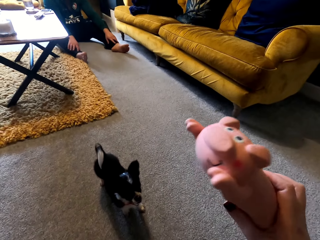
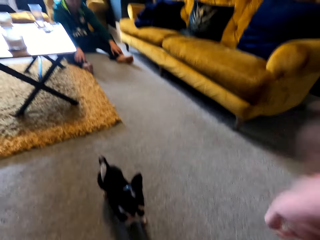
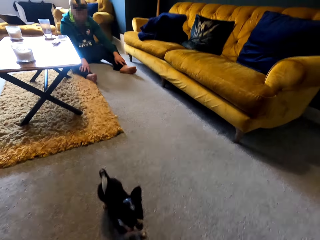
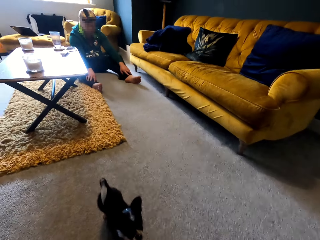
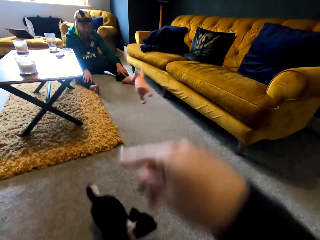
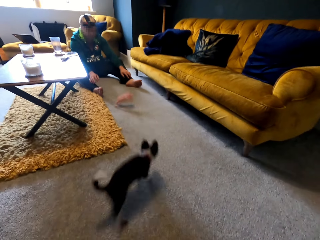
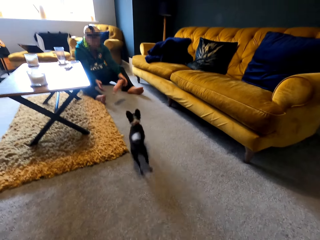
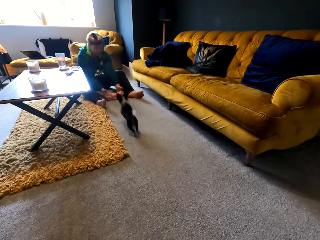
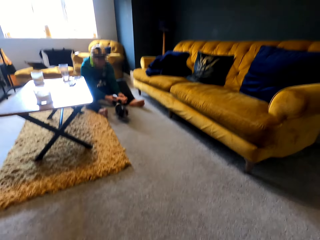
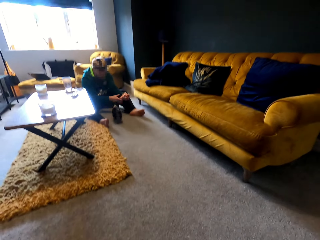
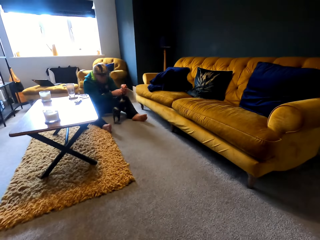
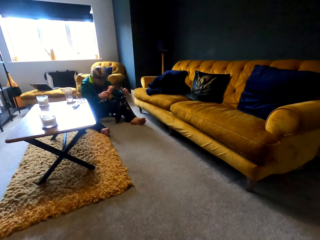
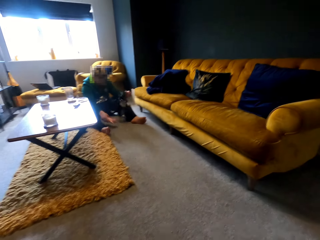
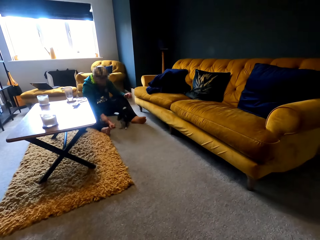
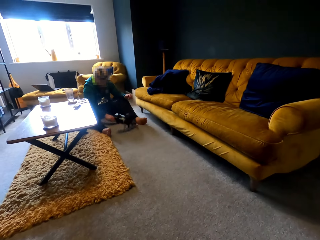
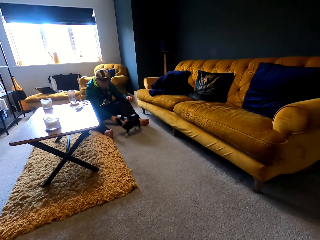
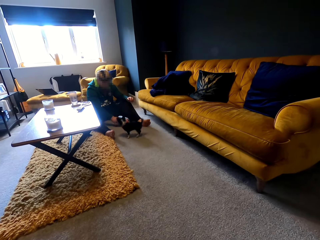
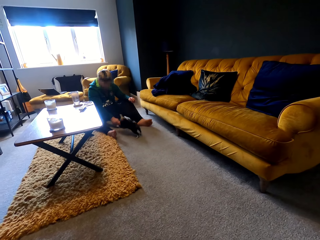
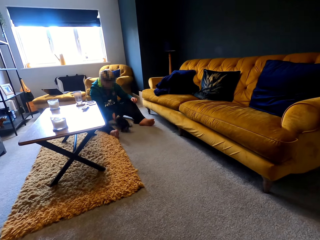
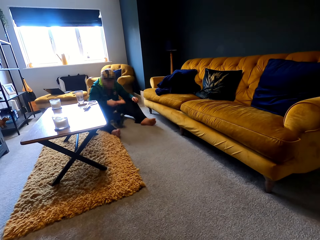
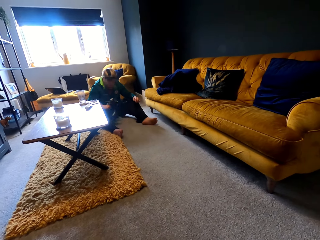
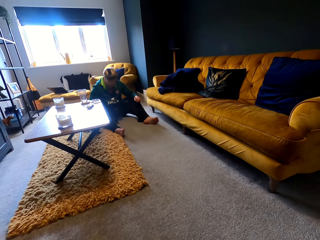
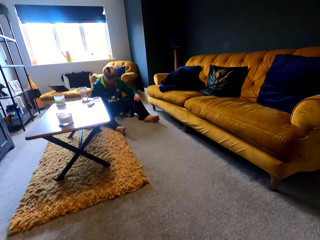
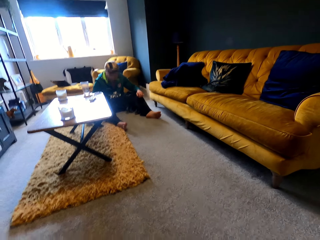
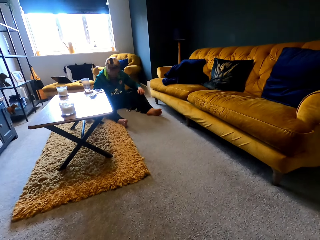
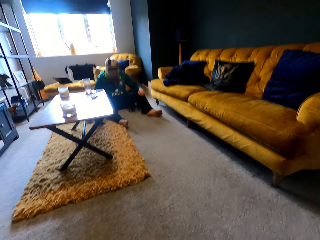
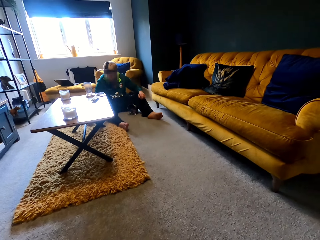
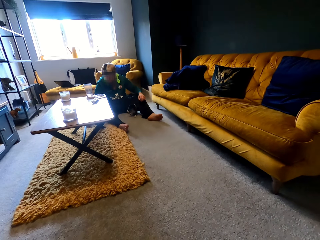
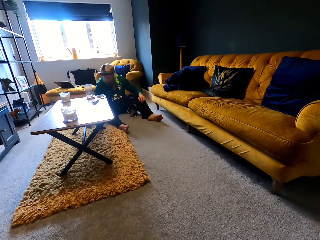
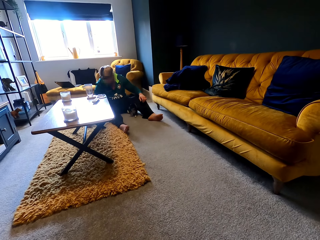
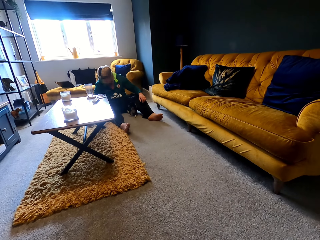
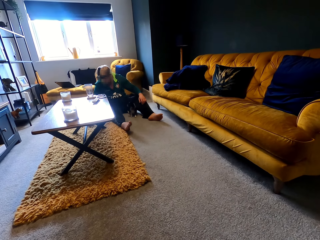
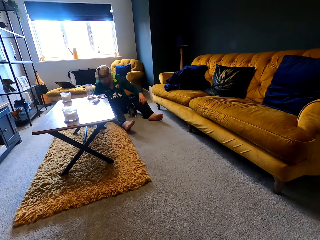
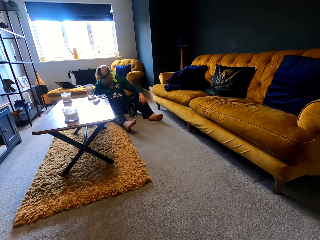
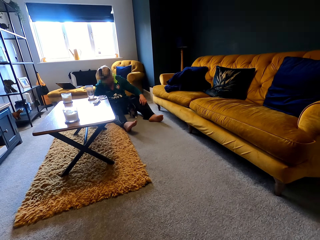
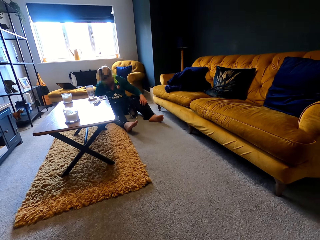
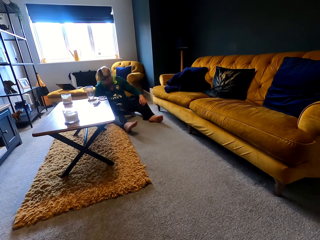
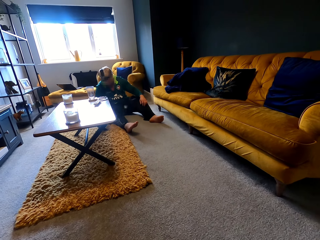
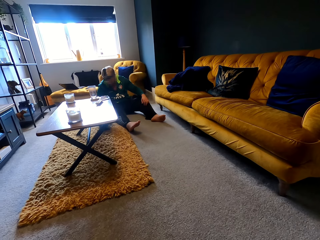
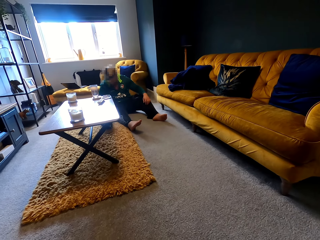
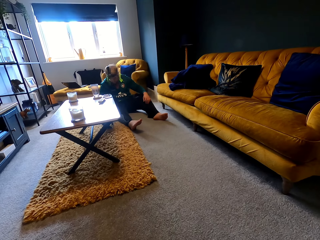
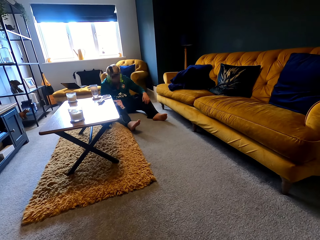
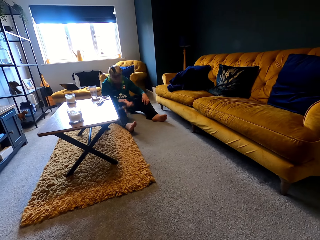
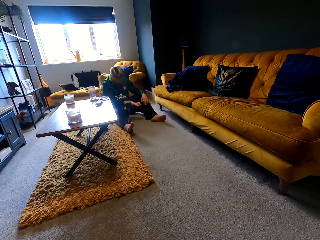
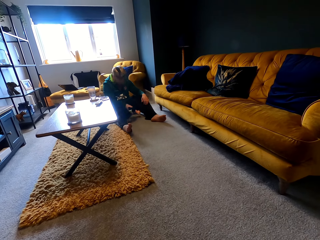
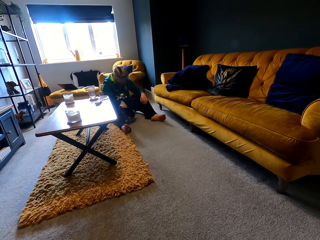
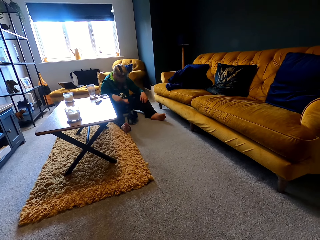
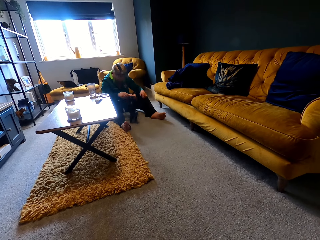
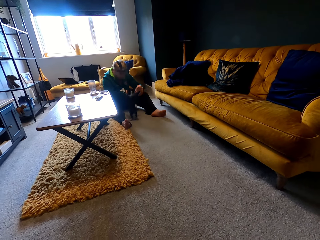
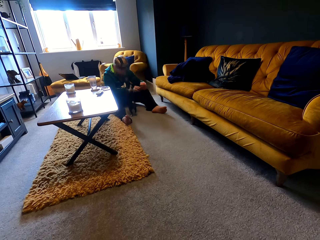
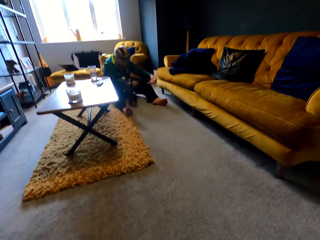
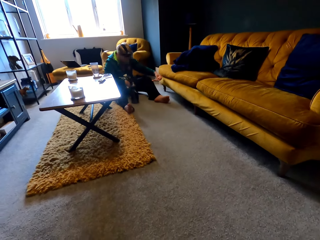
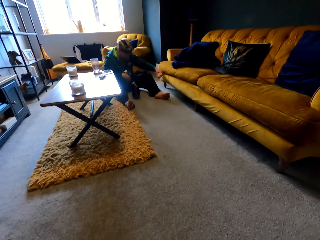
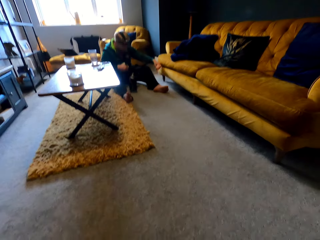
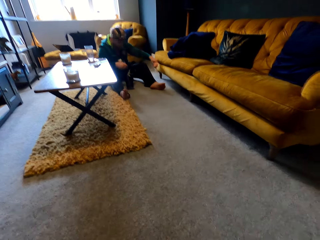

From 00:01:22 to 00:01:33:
The camera wearer throws a stuffed animal. A man teases a puppy with the stuffed animal. The man plays with the puppy.

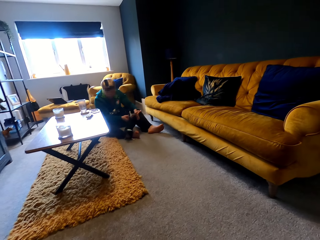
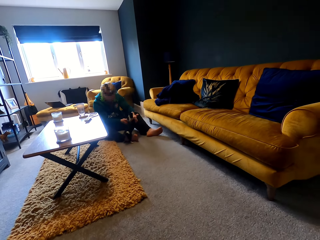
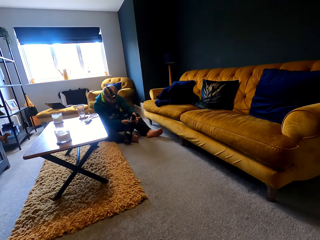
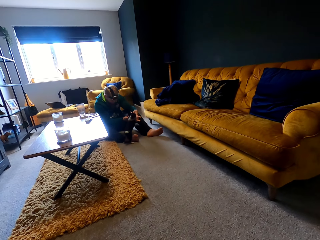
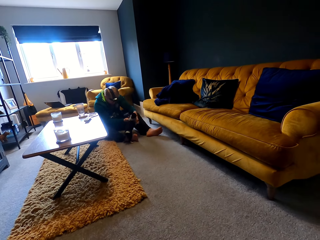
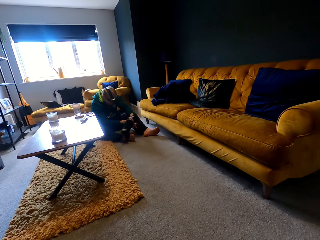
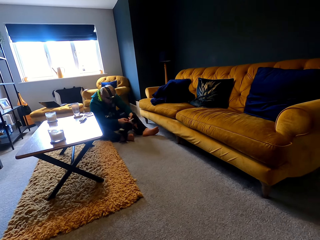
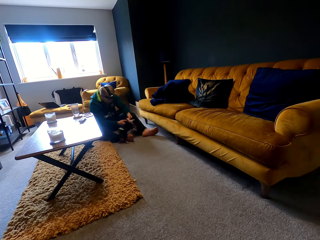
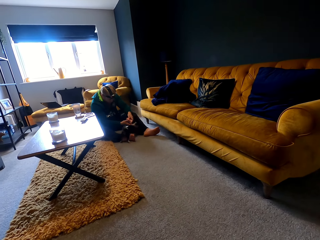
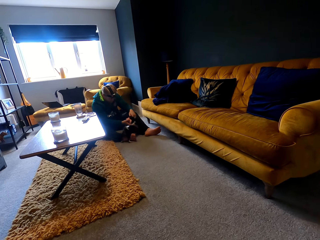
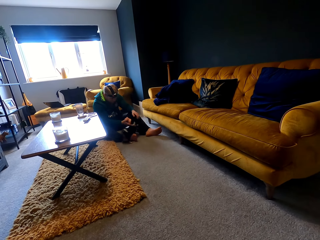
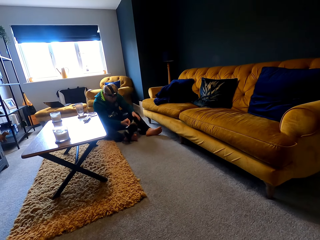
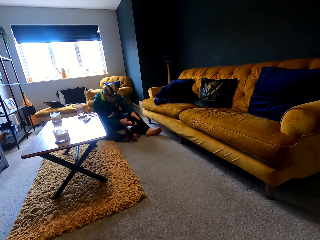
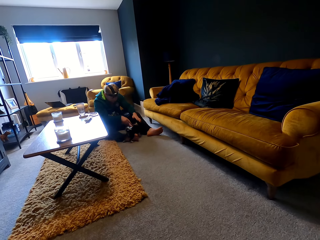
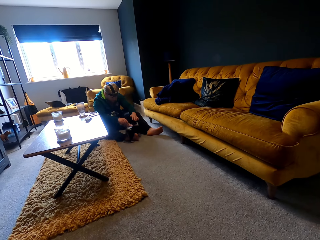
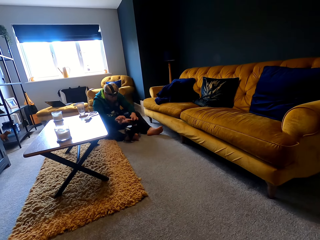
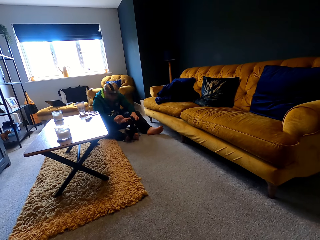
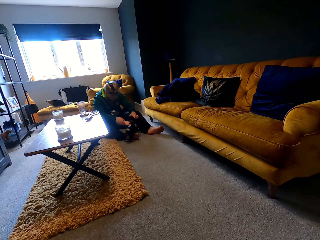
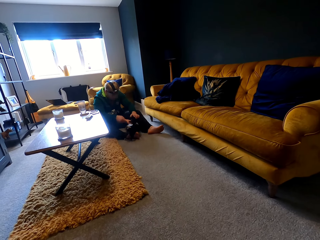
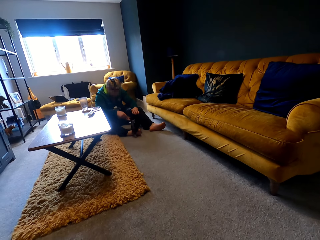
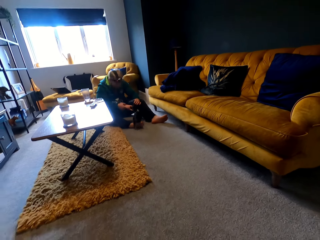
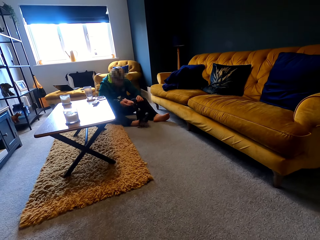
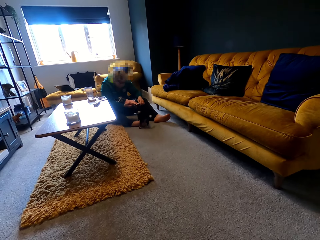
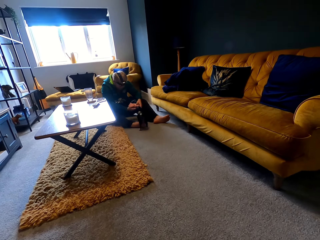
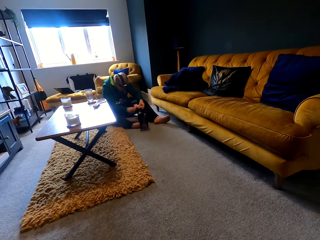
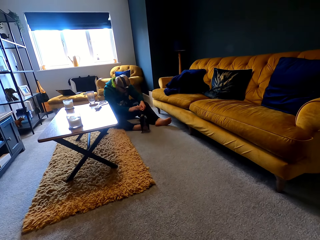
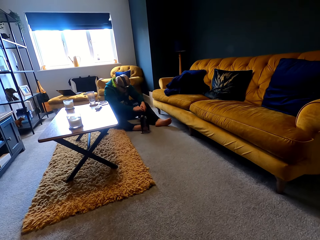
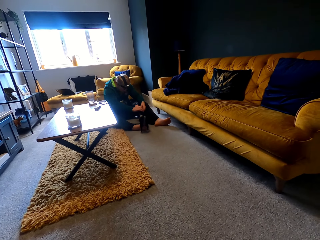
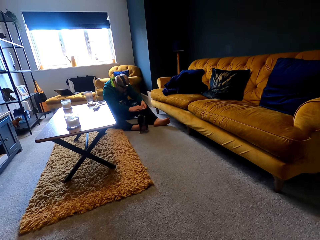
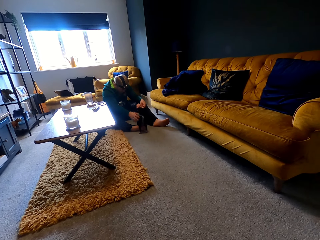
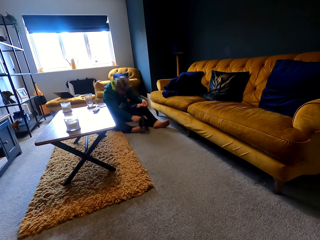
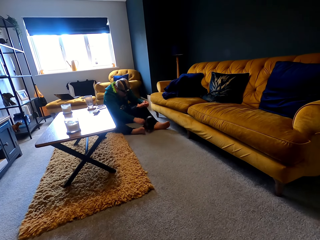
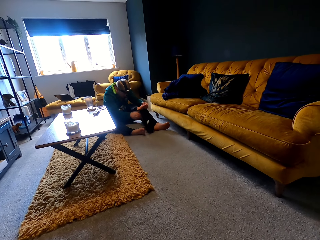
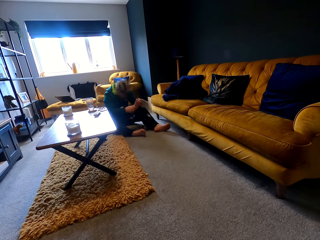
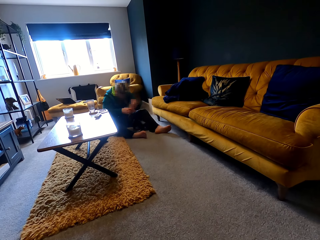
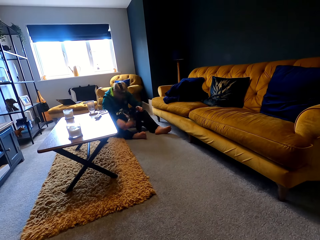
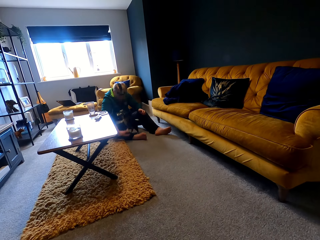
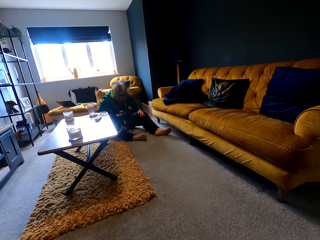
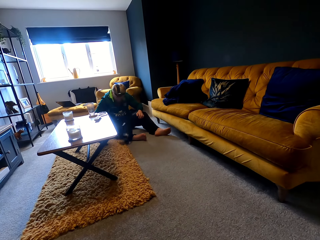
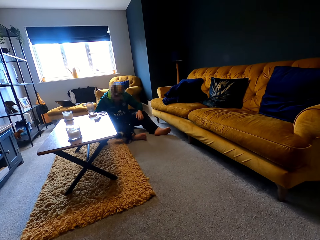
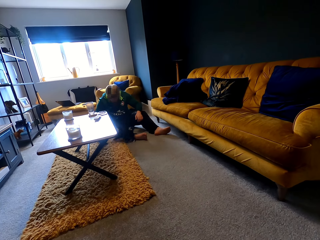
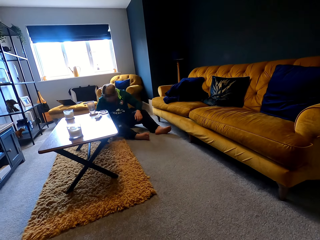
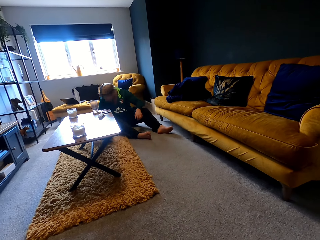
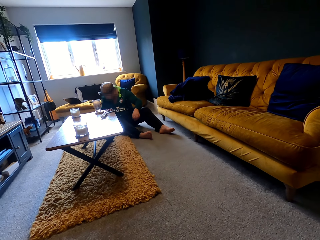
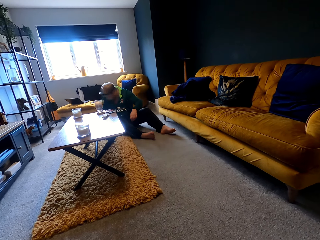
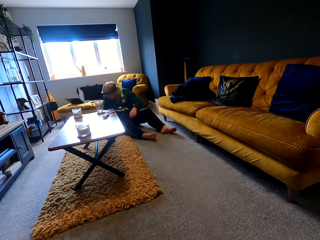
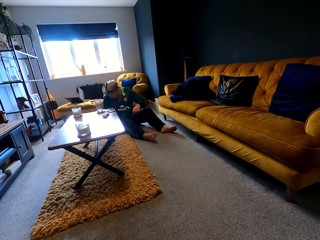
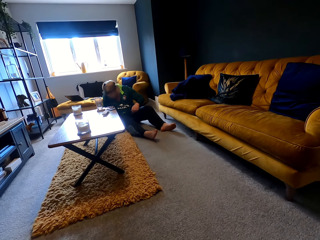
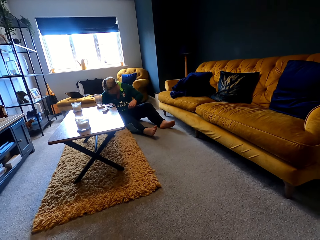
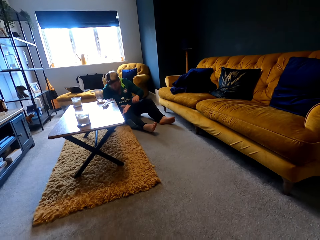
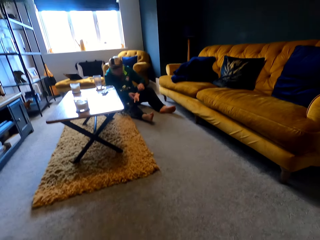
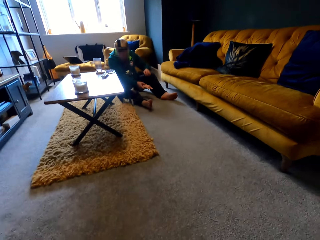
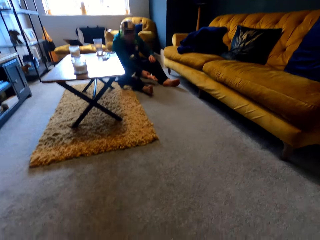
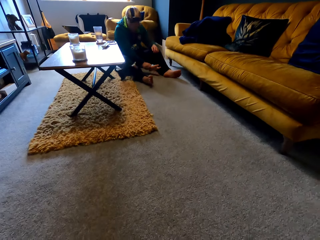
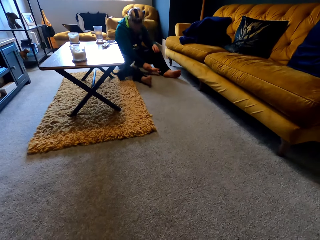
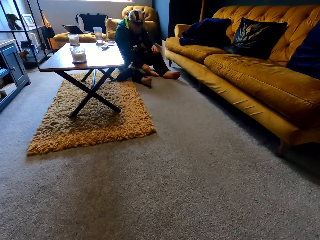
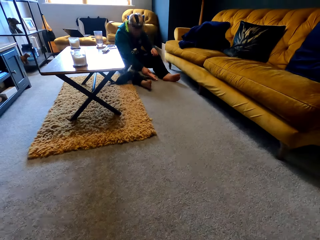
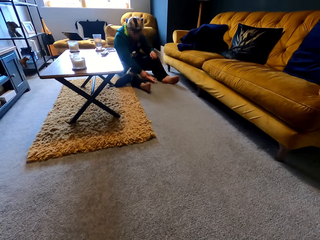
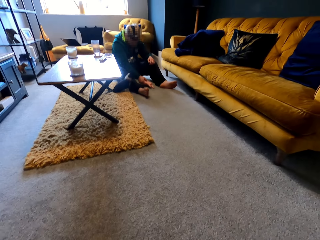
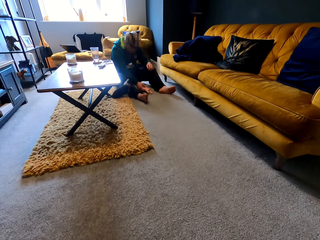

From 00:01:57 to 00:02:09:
A man waves a stuffed animal at a puppy.
